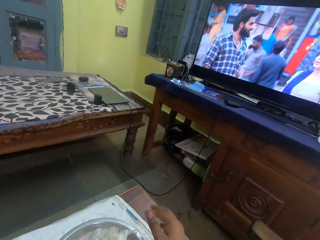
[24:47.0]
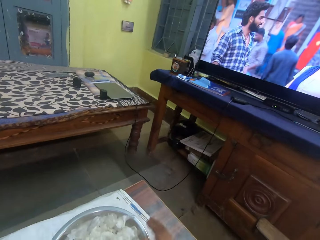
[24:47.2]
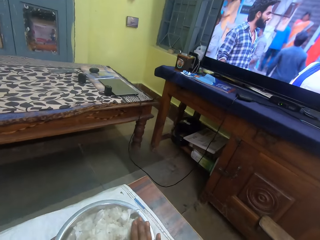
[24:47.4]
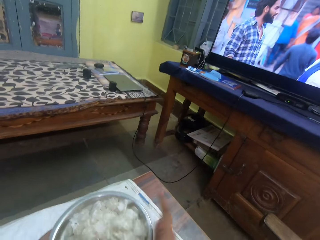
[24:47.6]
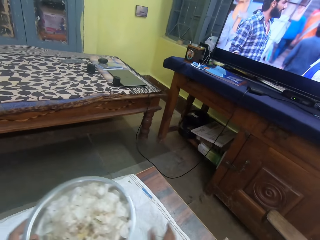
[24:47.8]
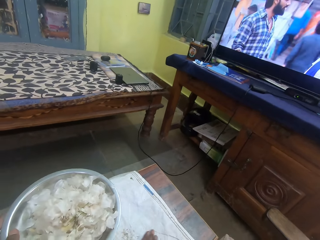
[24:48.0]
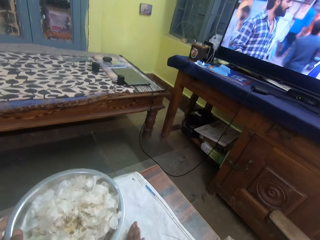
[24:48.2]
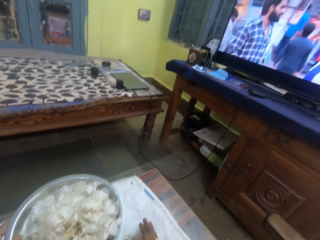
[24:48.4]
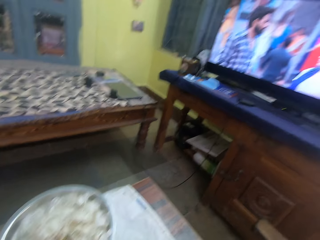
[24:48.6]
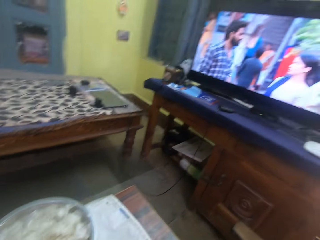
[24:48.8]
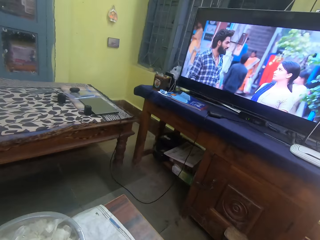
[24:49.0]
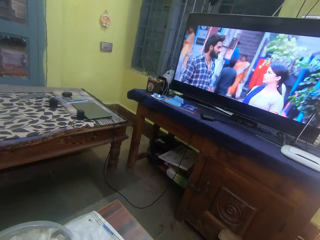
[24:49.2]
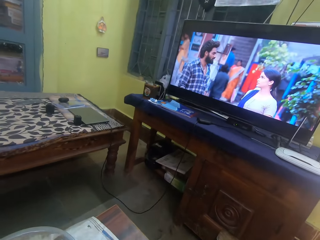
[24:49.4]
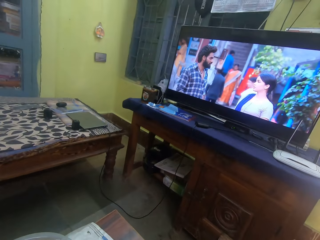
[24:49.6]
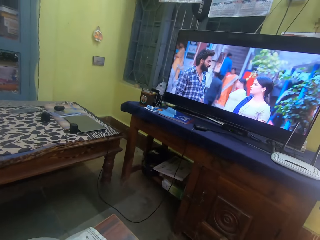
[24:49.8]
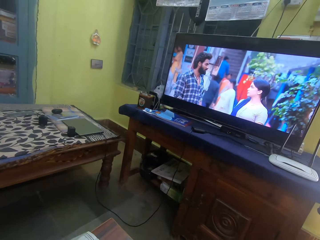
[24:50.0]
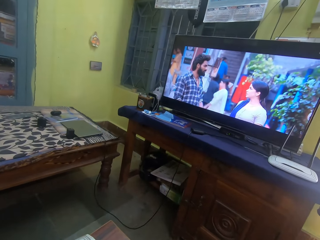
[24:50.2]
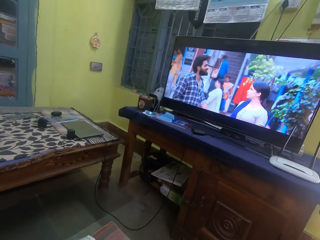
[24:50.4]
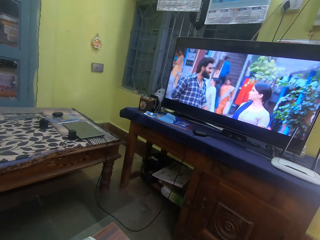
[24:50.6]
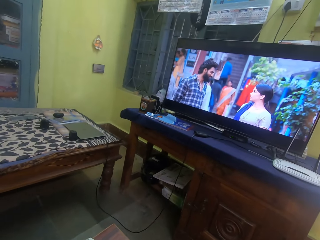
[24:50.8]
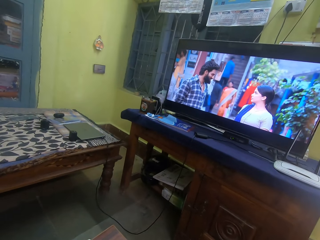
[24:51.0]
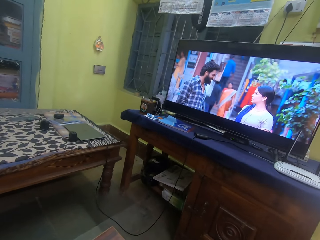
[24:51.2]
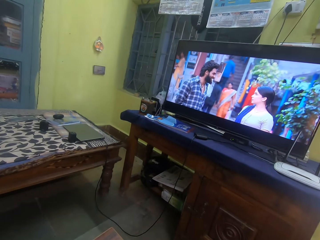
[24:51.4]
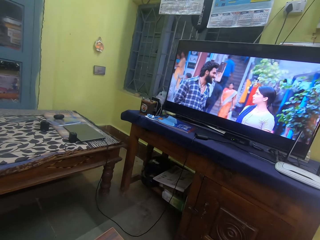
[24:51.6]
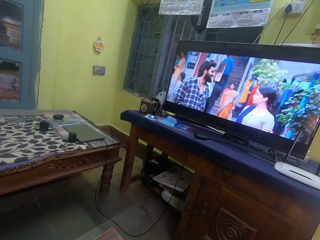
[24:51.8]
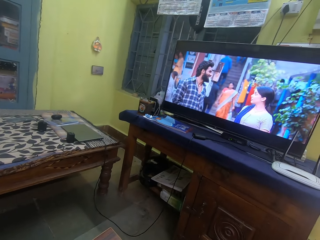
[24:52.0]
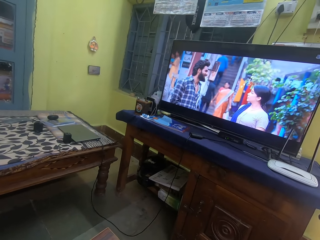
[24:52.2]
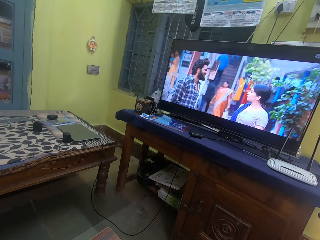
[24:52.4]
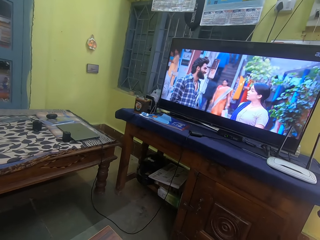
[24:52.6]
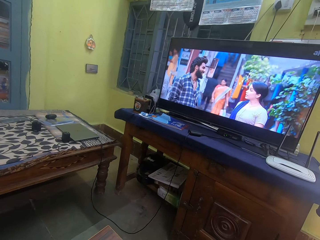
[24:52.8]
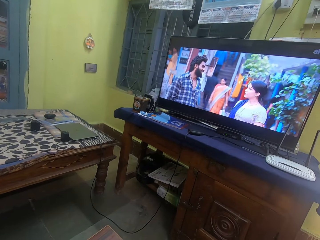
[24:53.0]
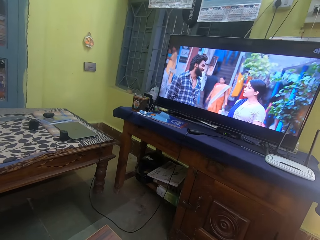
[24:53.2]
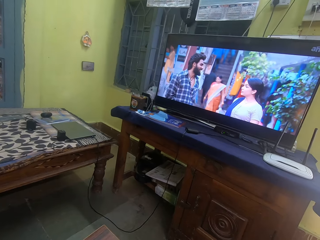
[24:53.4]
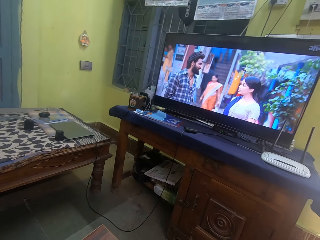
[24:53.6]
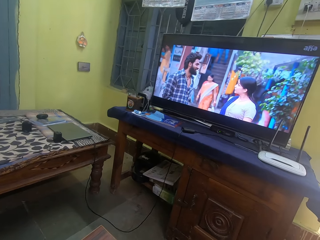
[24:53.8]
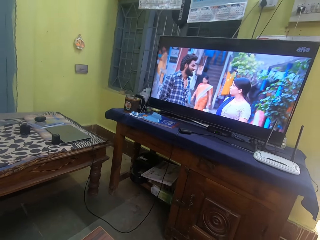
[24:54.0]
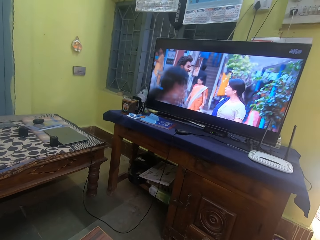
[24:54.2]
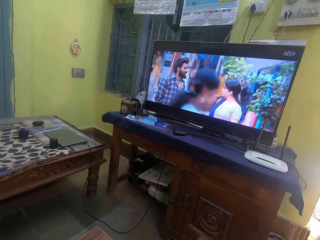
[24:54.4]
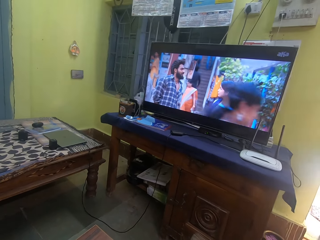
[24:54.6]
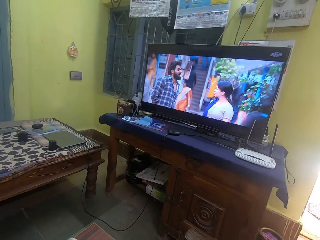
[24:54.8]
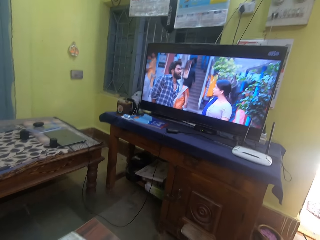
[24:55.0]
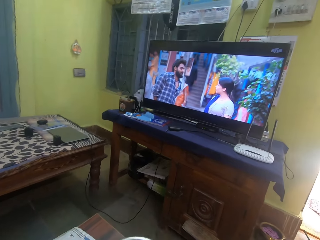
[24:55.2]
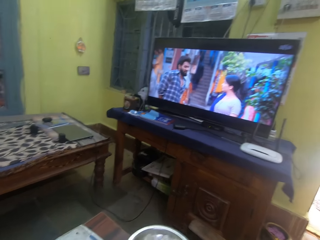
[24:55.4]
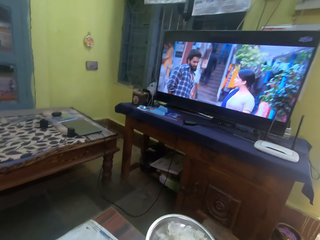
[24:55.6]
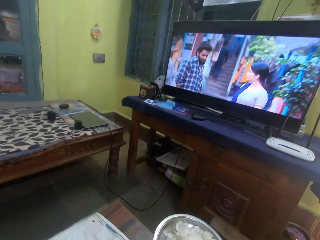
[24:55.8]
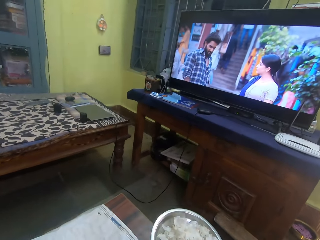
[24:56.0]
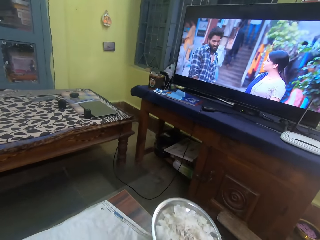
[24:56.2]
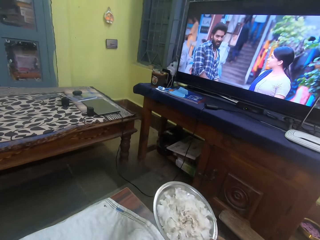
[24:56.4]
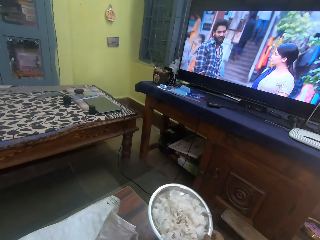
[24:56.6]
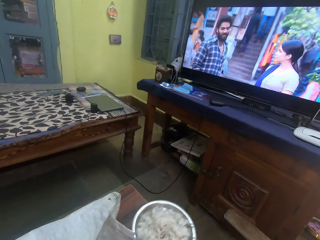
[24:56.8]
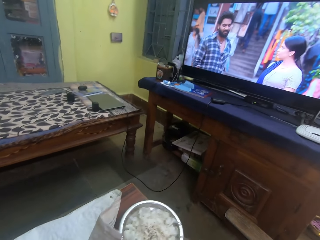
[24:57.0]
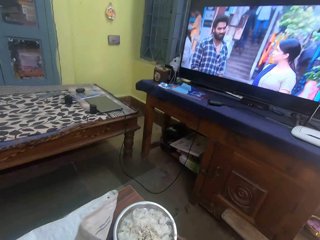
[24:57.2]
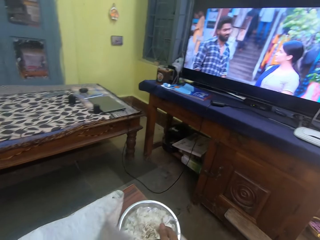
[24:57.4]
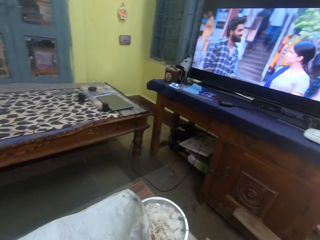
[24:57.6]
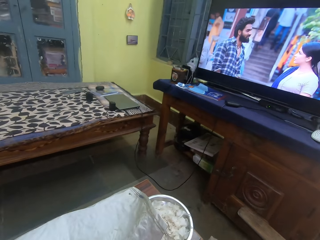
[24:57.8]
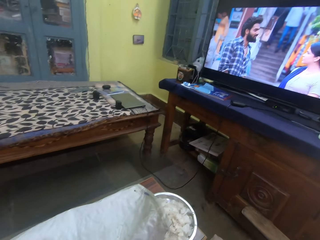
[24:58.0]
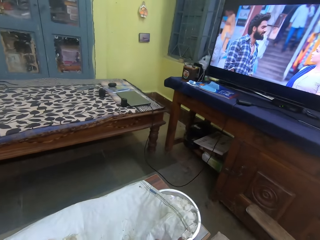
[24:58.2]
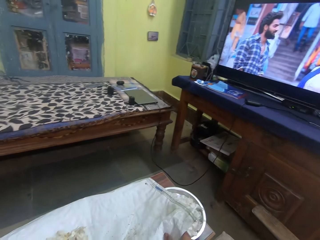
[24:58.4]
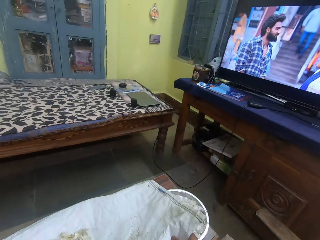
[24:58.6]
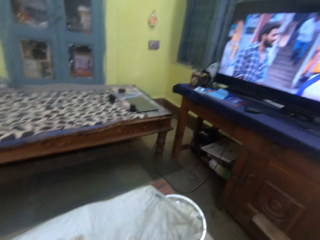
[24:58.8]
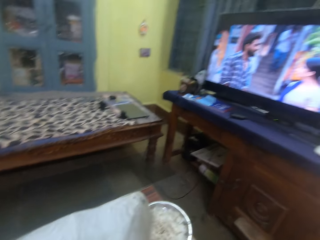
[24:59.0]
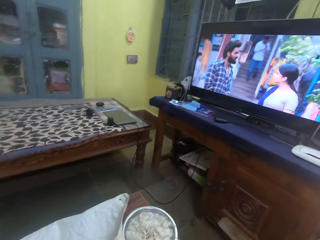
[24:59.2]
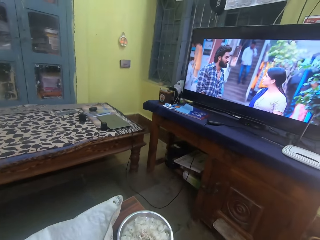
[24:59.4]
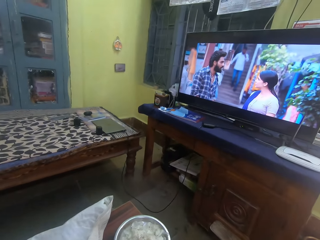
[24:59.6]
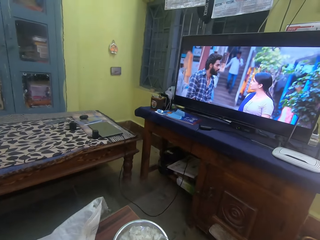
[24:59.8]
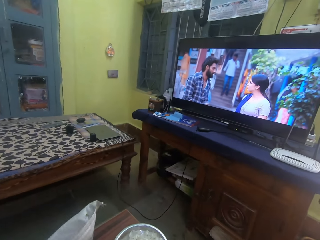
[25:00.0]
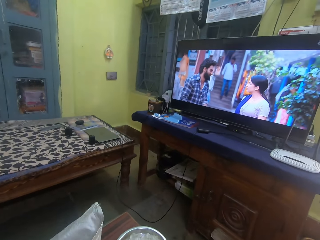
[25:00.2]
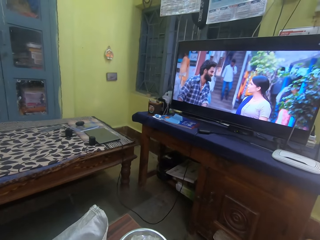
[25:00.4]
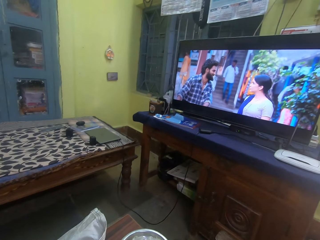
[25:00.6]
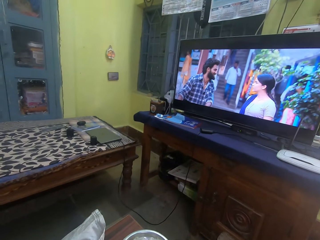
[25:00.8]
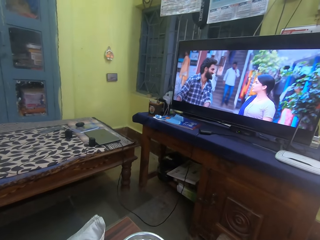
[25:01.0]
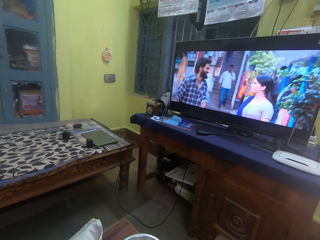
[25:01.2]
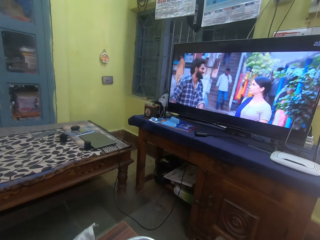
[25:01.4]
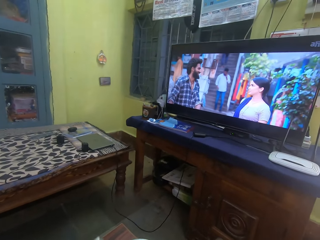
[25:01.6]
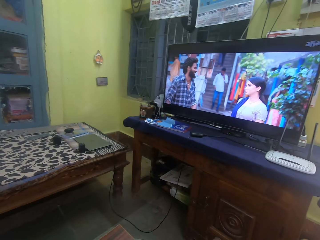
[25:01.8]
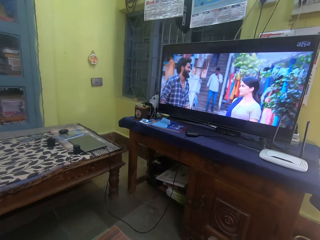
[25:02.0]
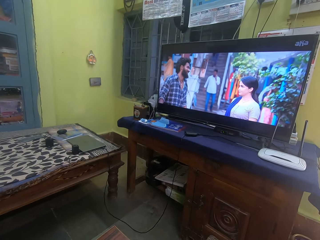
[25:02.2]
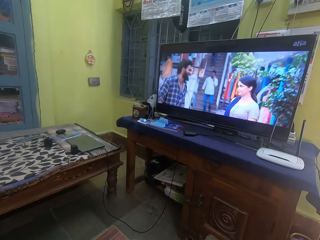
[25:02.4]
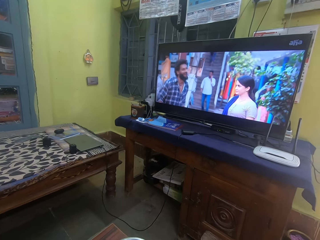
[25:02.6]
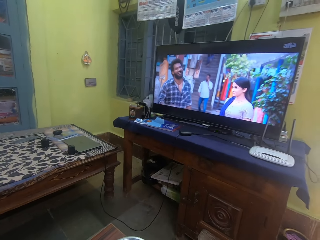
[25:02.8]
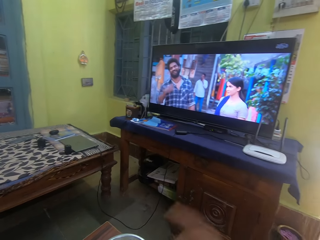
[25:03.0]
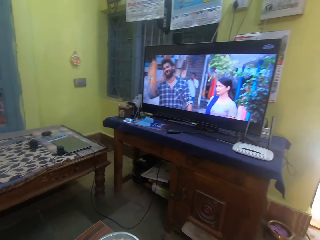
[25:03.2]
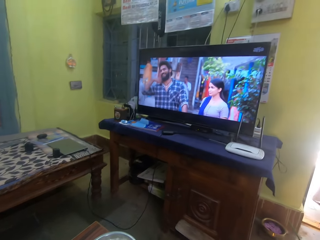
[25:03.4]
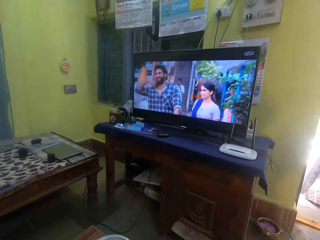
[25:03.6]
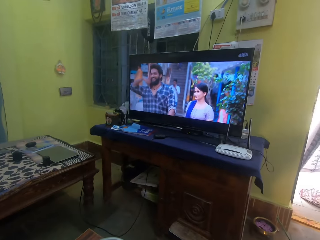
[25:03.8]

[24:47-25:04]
The camera wearer puts the garlic skin into the bowl. They watch the movie on the television. They place the bowl on the table and fold the table cloth. They watch the movie on the television.
